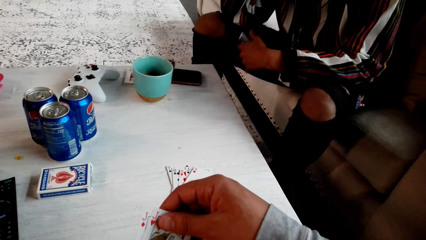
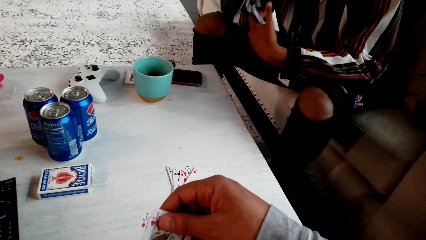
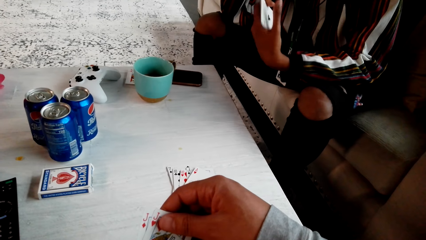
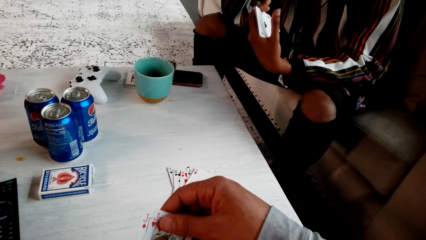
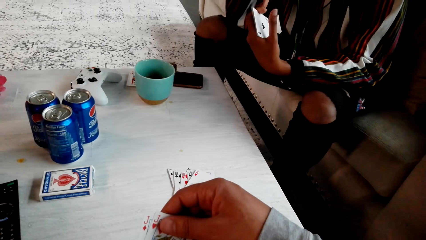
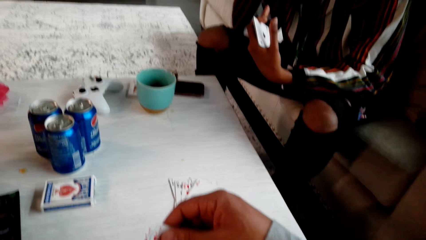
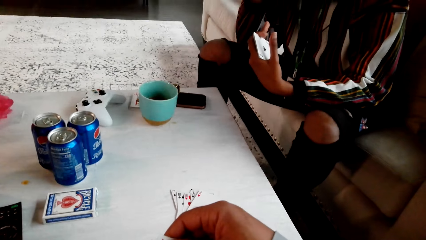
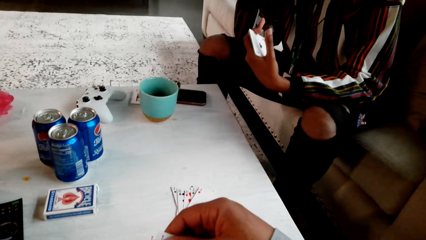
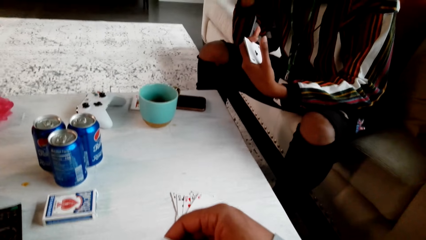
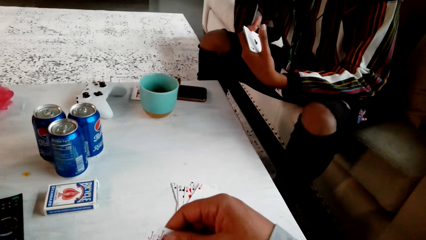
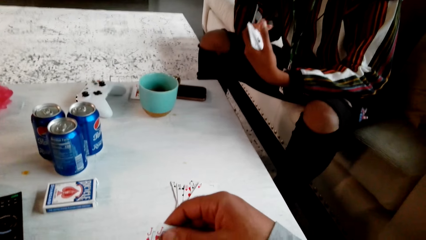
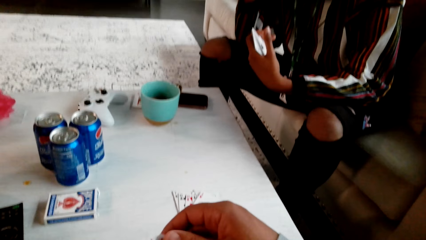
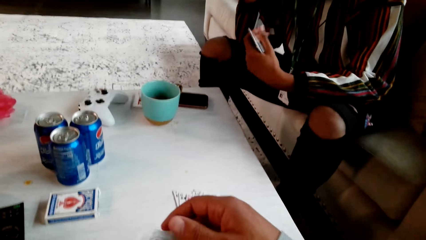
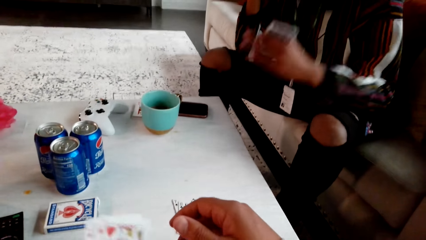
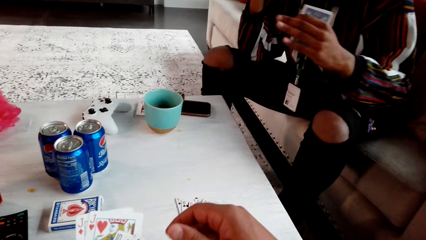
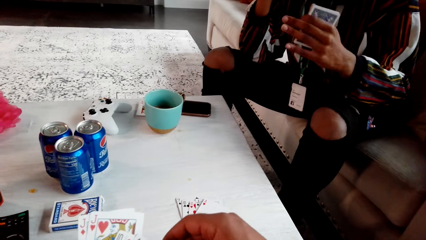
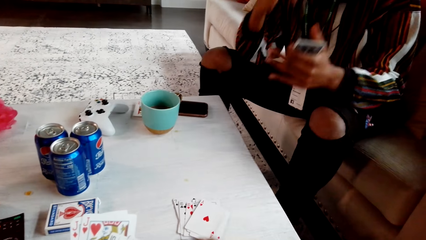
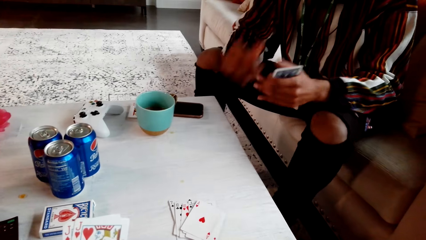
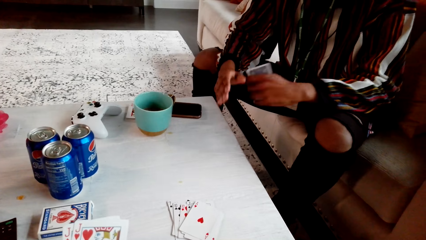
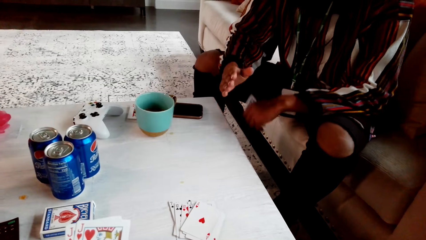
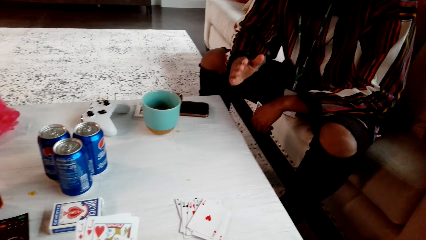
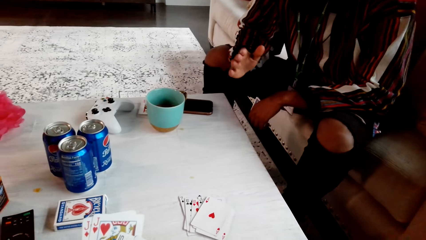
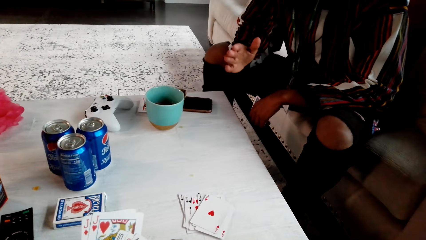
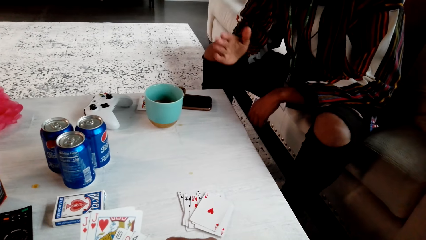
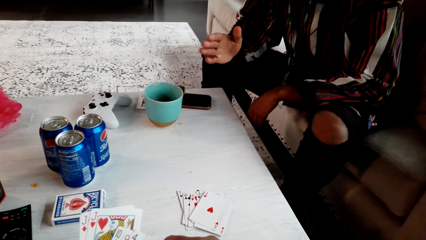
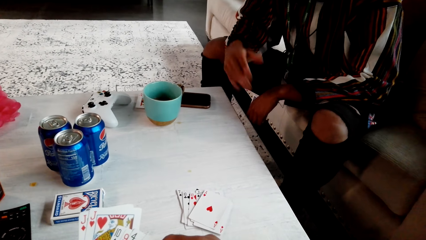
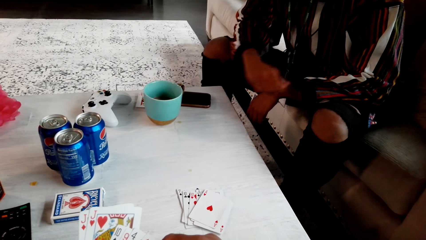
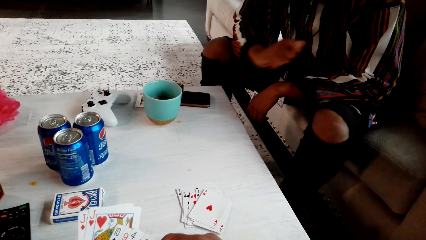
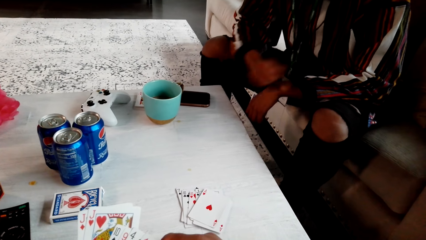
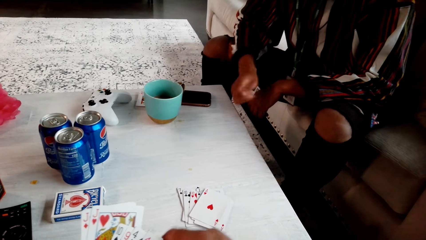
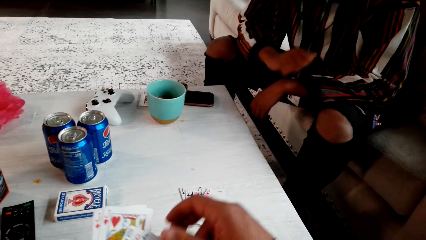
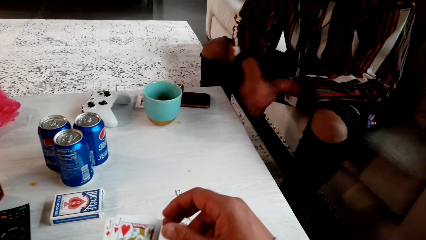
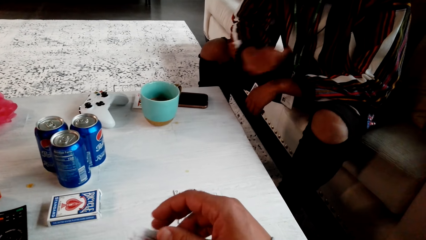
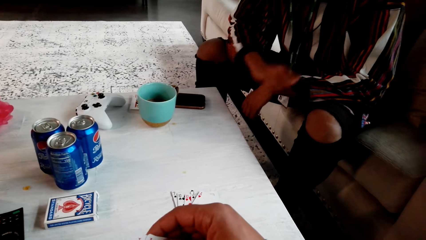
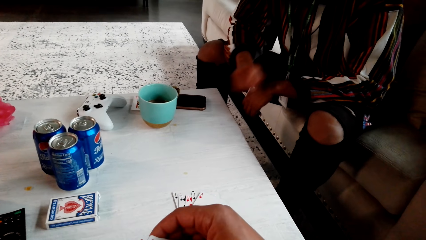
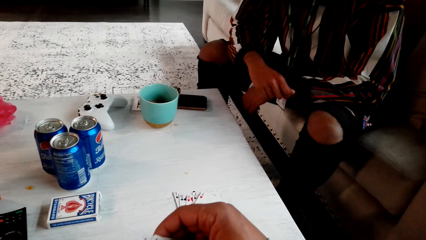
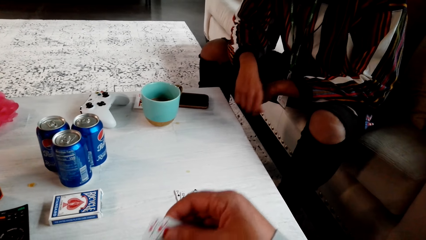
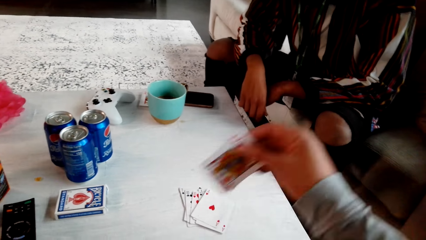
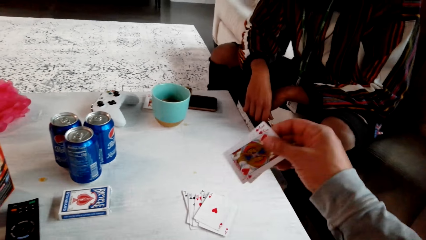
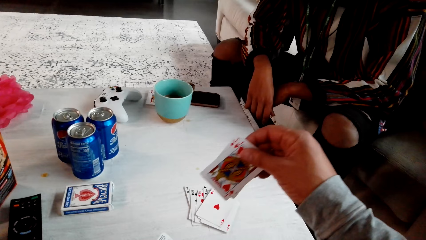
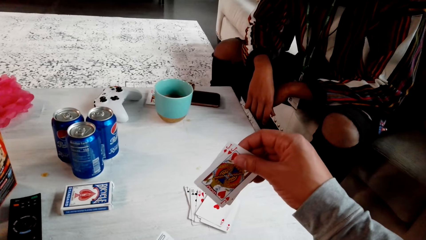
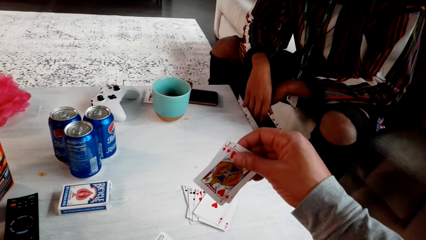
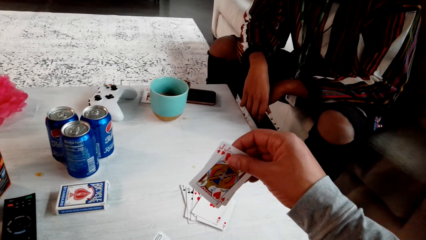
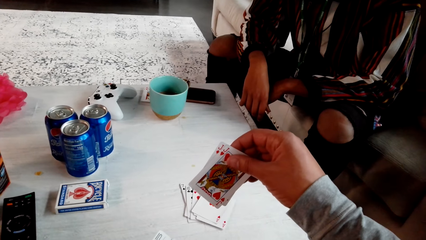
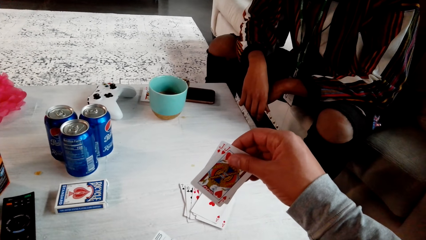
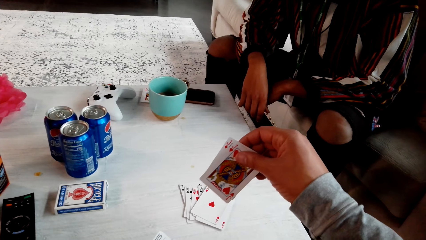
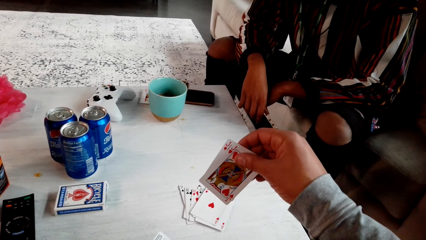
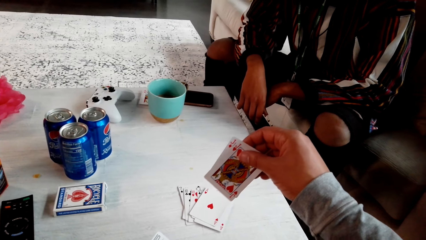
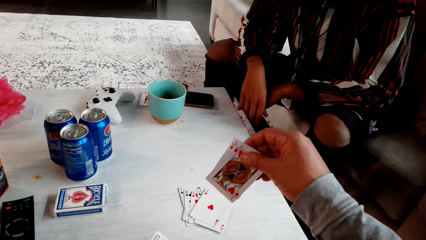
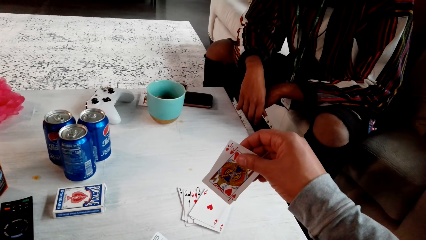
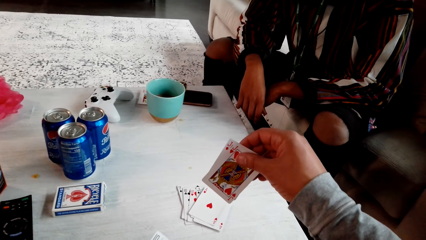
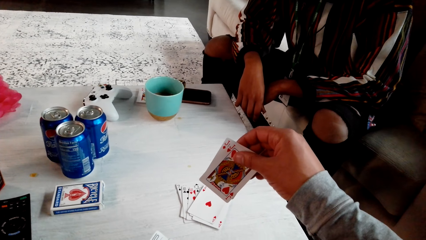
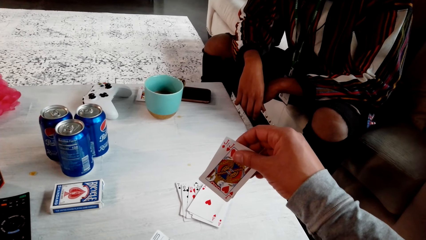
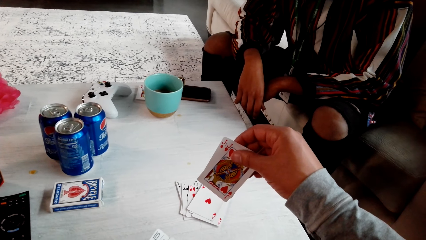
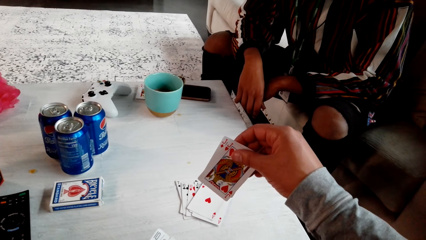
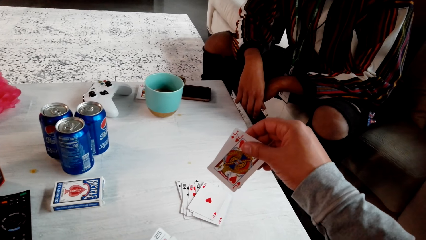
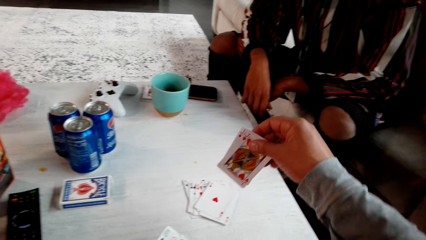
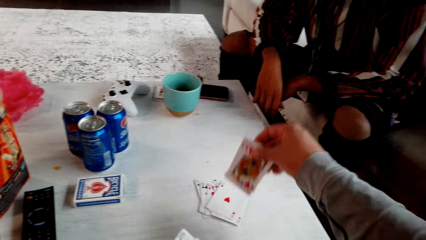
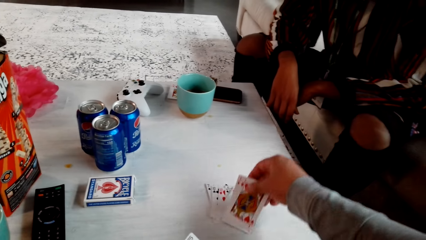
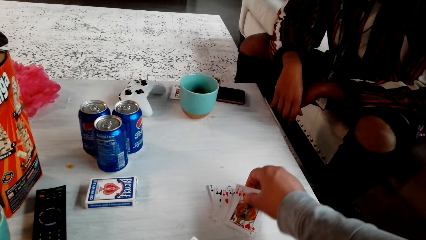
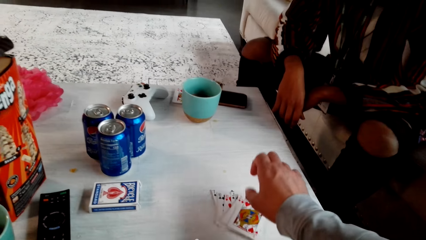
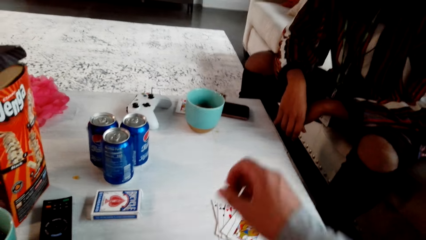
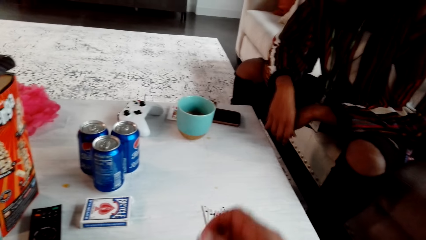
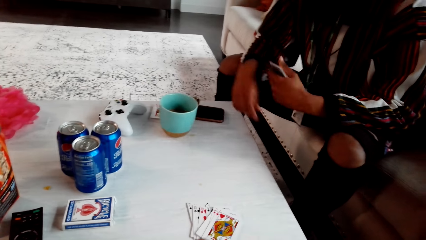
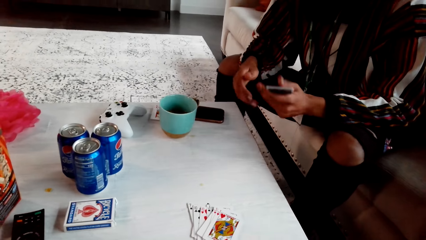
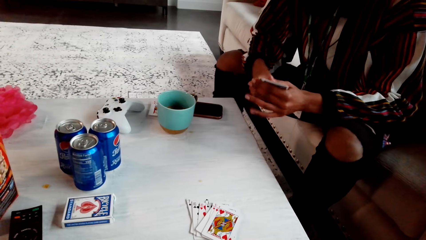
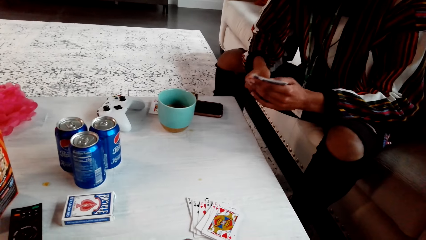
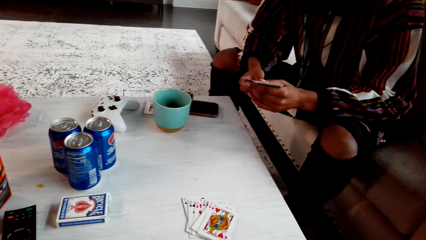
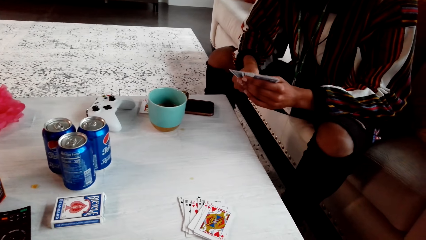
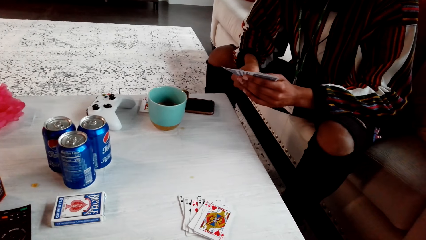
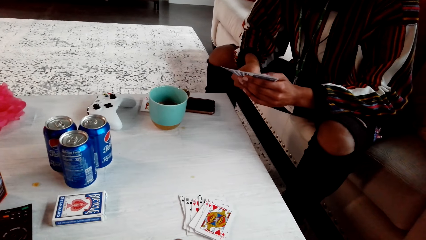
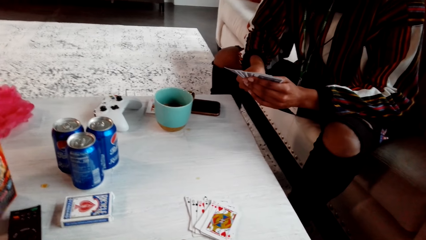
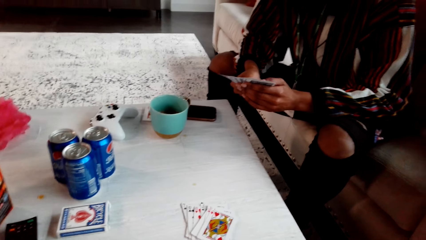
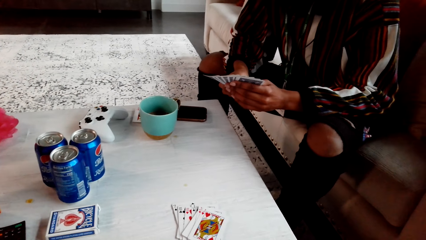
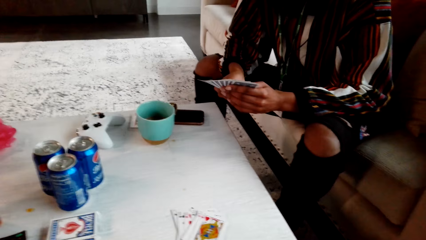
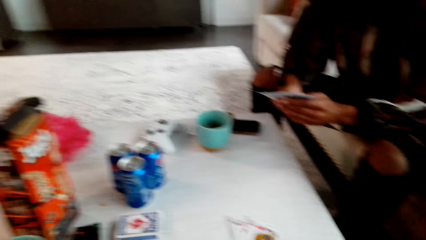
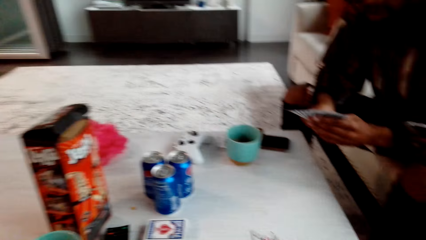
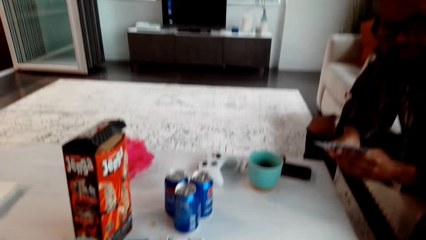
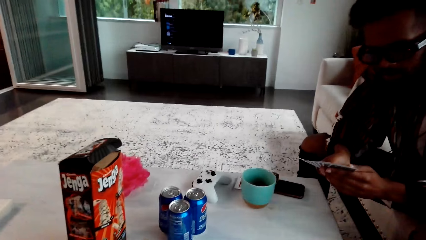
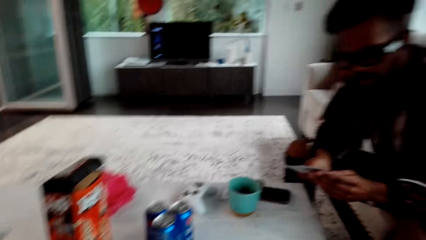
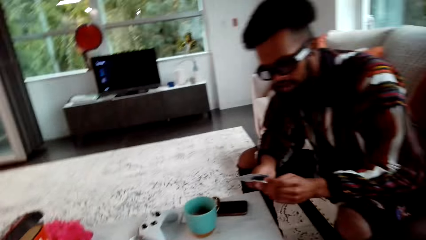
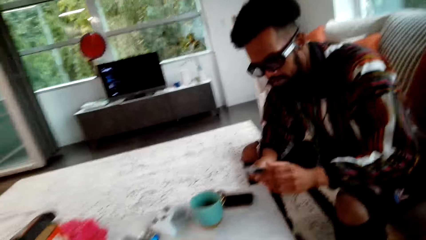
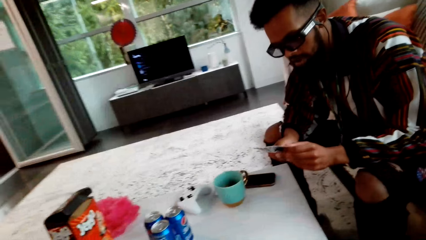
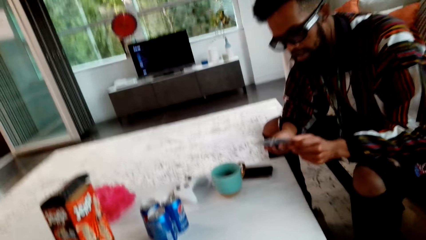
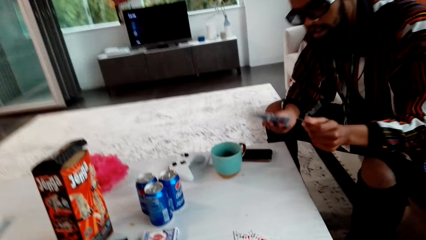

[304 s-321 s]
The camera wearer picks up playing cards with the right hand. They drop a card. They put the playing cards on the table. A man checks the cards. The man holds the playing cards with the right hand and spreads the playing cards. The camera wearer looks at the man.
